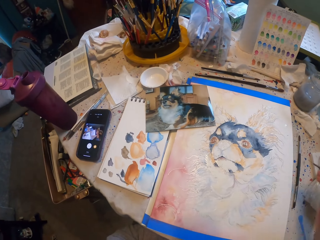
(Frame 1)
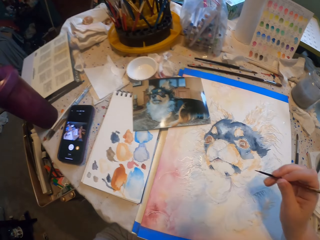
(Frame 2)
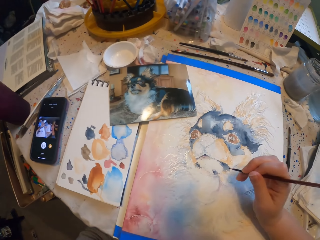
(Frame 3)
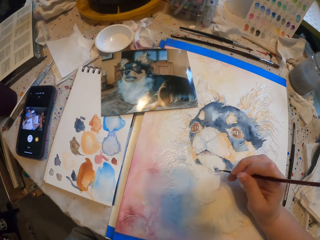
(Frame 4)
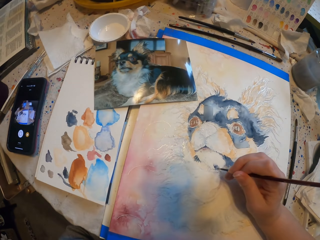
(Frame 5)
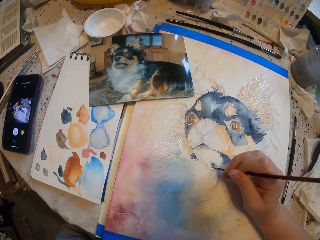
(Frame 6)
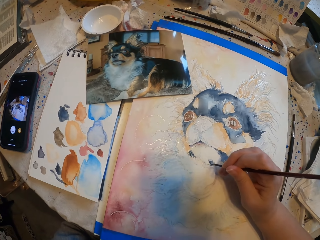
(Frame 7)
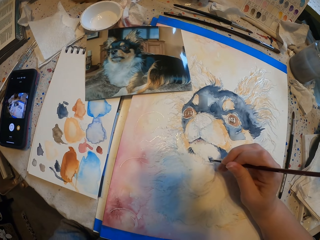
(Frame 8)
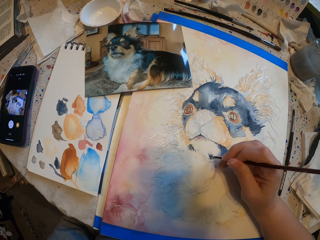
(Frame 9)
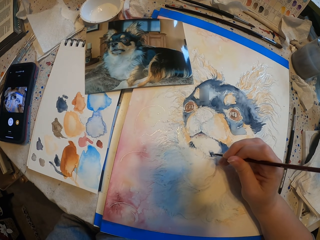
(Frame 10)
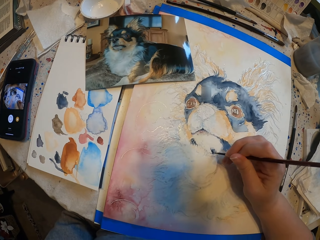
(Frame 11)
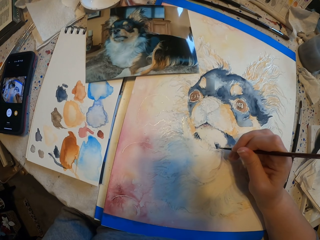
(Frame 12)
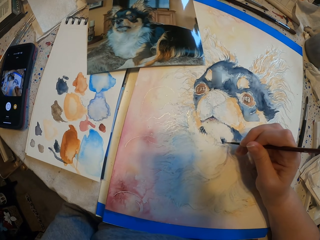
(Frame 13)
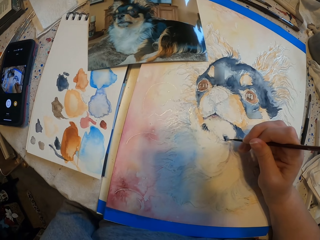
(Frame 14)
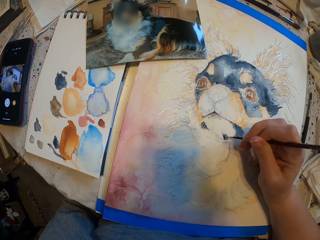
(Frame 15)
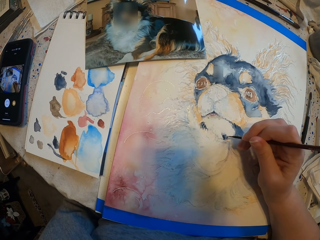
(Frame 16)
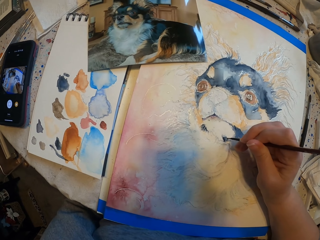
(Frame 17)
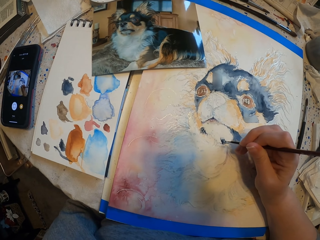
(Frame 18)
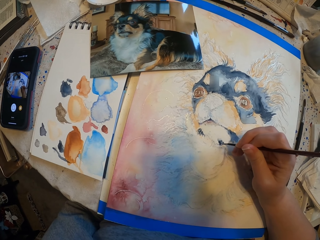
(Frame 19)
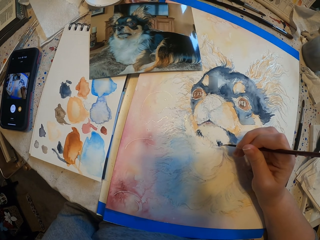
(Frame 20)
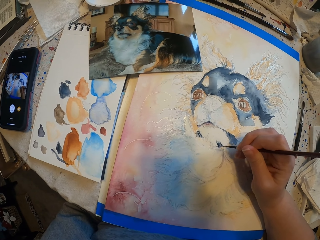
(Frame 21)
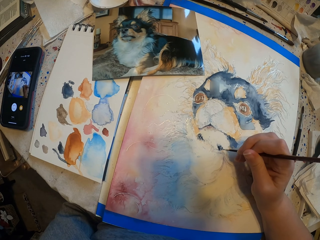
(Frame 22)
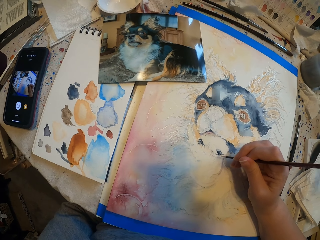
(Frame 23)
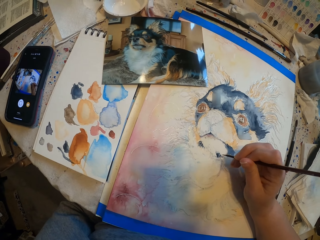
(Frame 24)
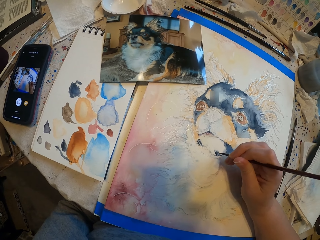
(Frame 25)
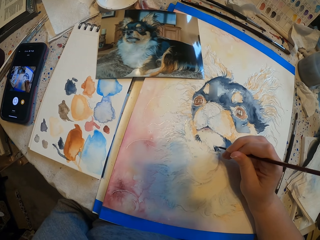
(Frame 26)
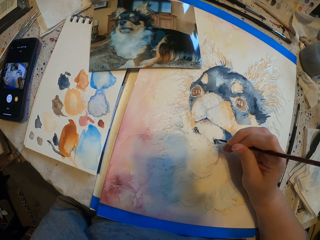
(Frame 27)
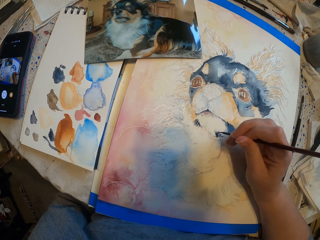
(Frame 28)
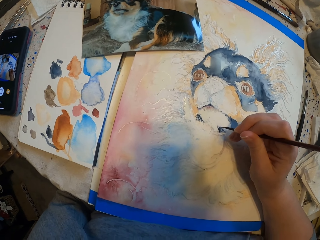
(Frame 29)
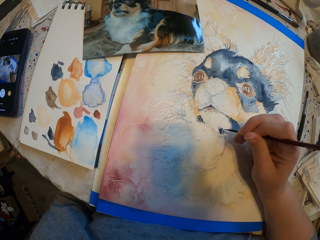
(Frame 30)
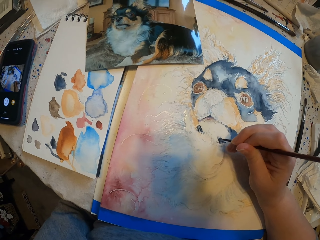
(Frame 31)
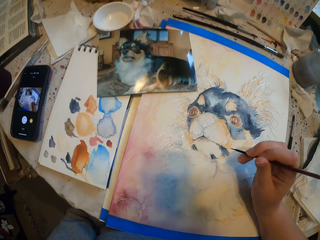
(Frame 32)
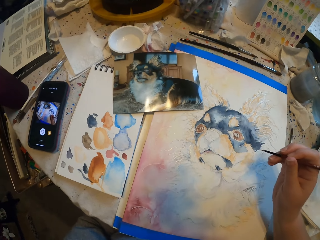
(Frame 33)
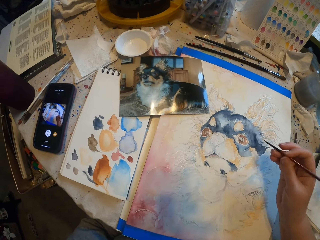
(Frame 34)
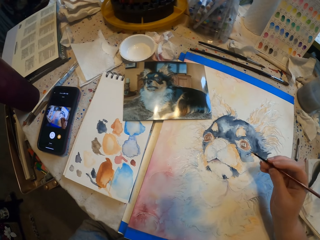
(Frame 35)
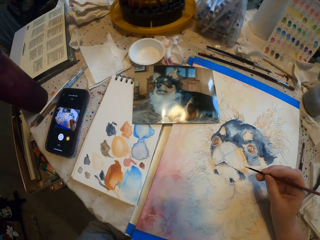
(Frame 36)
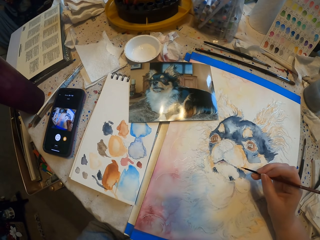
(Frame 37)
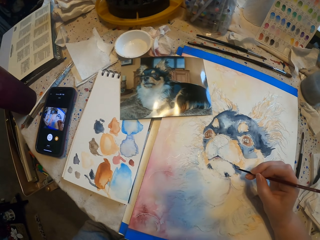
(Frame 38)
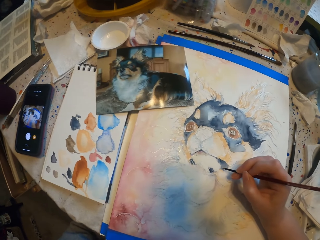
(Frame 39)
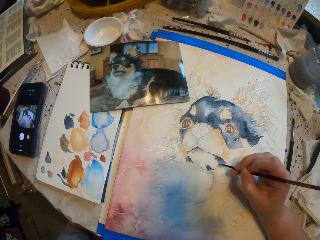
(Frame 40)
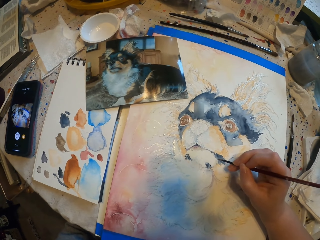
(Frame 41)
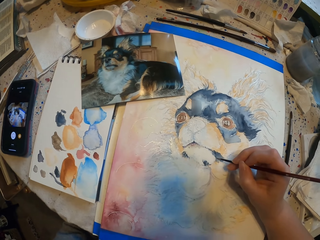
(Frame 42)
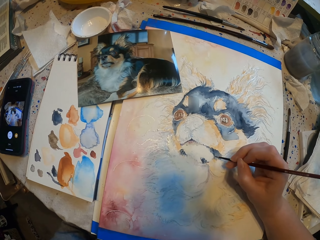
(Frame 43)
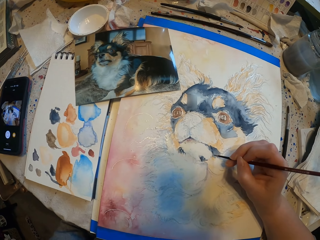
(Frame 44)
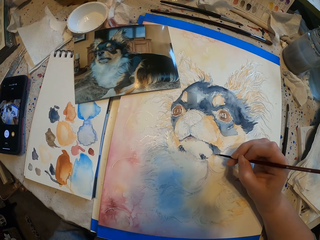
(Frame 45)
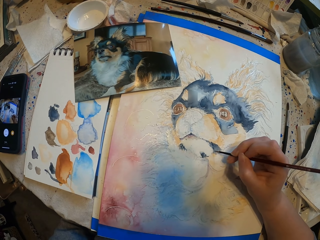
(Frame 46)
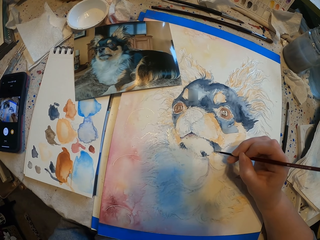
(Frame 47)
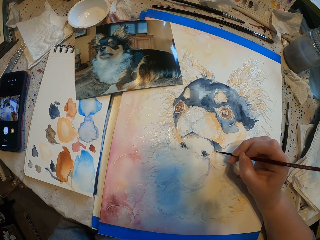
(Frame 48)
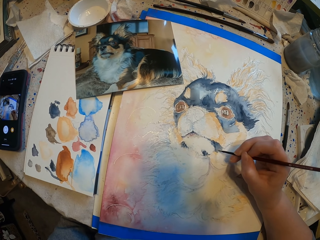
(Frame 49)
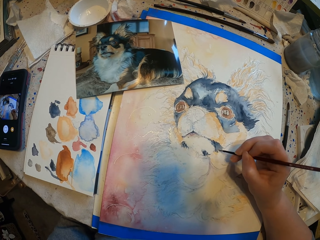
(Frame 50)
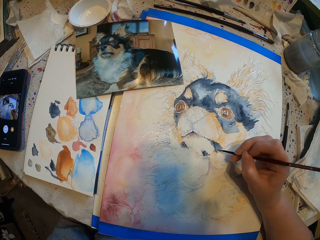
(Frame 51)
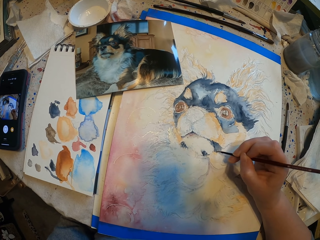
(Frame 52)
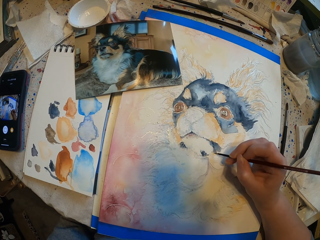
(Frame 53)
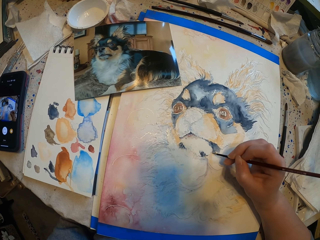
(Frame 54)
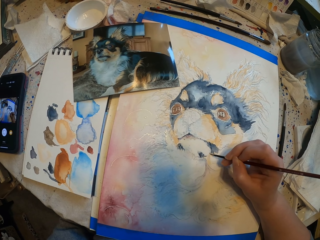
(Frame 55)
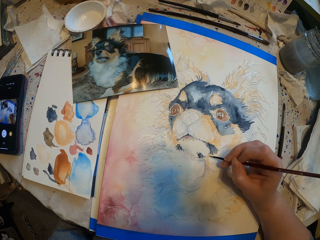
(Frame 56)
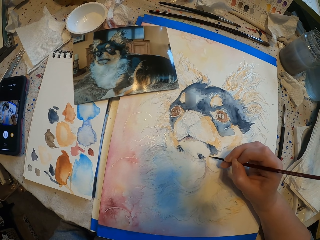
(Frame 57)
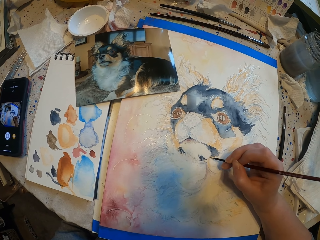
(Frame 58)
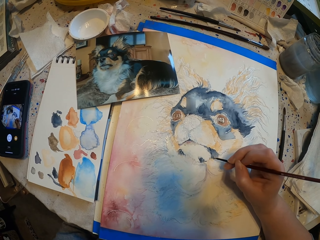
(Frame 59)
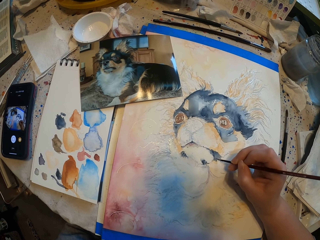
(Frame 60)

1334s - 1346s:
The camera wearer sketches a drawing with a paint brush.

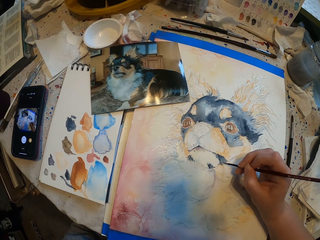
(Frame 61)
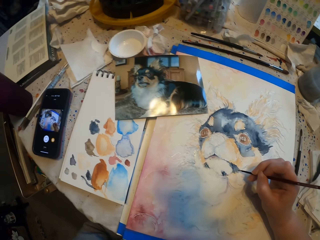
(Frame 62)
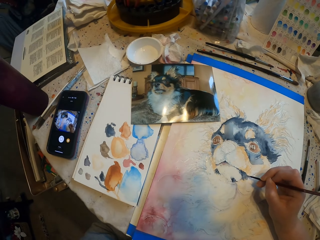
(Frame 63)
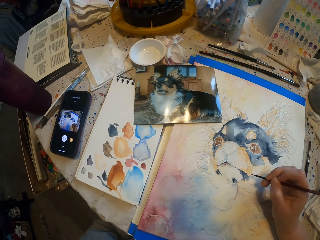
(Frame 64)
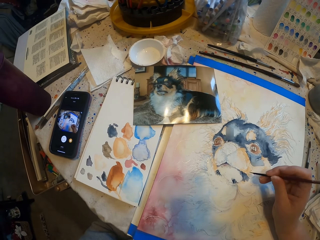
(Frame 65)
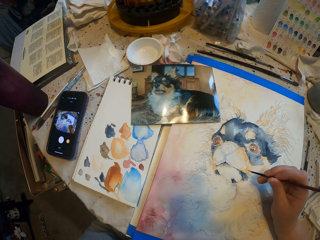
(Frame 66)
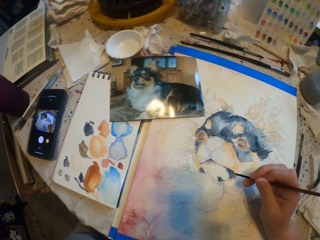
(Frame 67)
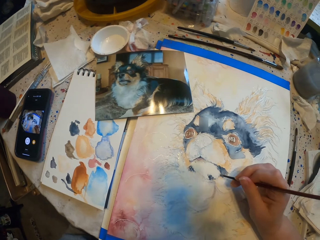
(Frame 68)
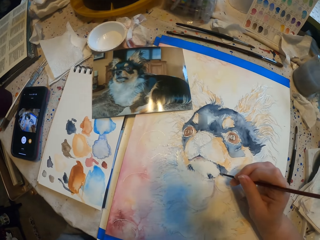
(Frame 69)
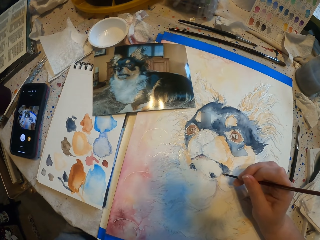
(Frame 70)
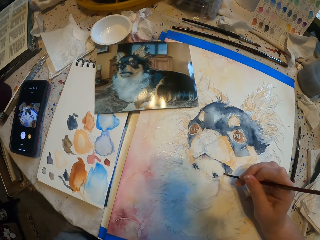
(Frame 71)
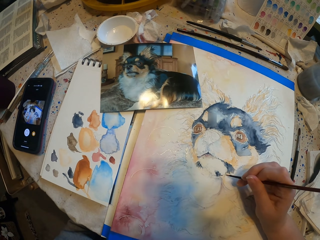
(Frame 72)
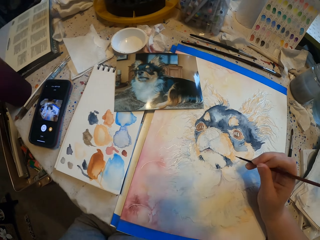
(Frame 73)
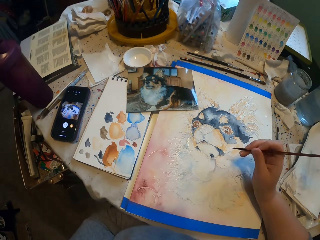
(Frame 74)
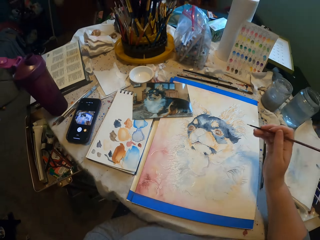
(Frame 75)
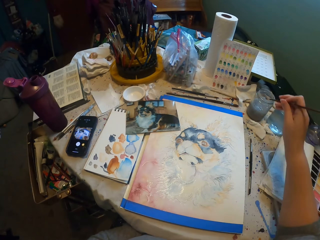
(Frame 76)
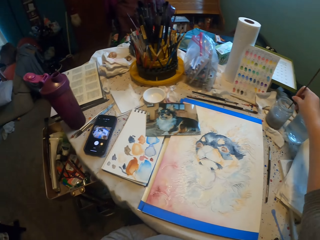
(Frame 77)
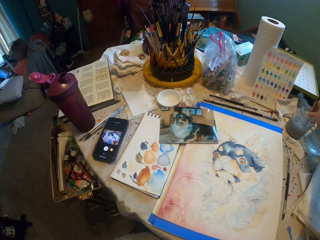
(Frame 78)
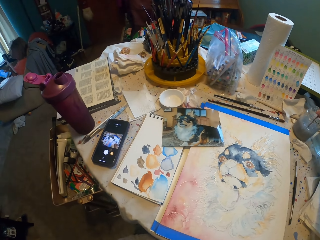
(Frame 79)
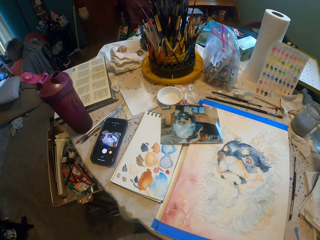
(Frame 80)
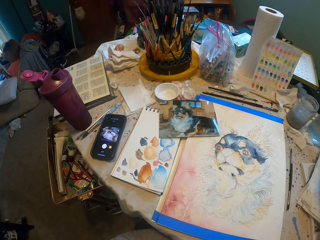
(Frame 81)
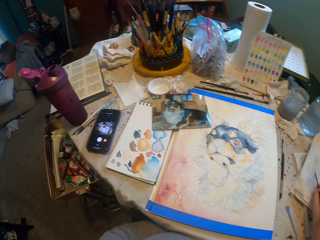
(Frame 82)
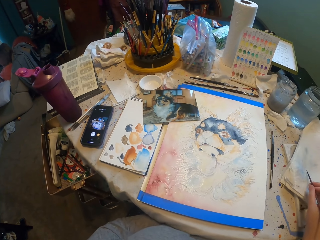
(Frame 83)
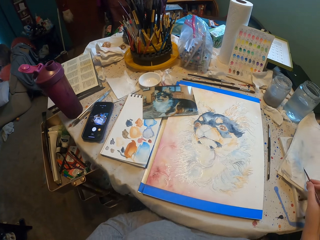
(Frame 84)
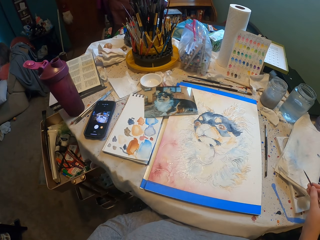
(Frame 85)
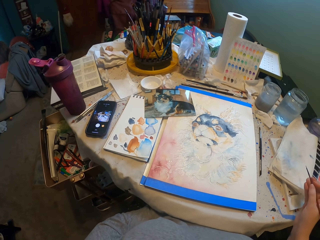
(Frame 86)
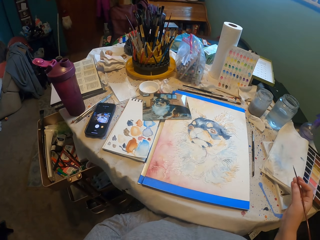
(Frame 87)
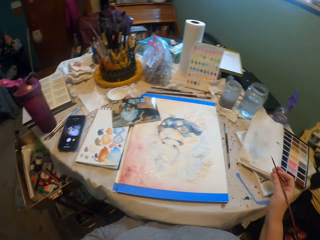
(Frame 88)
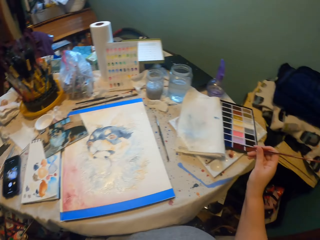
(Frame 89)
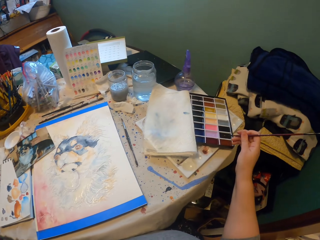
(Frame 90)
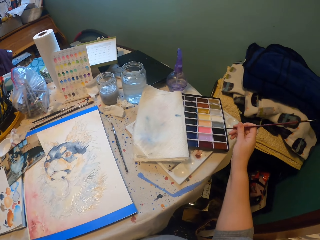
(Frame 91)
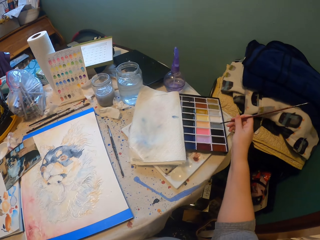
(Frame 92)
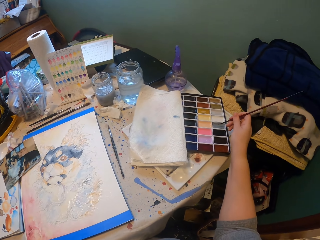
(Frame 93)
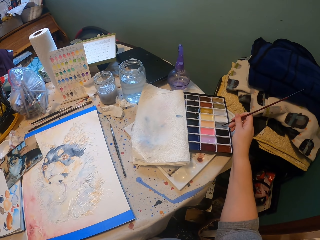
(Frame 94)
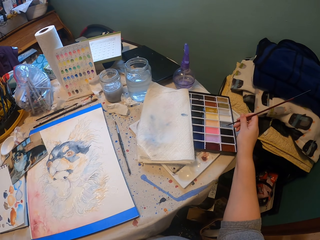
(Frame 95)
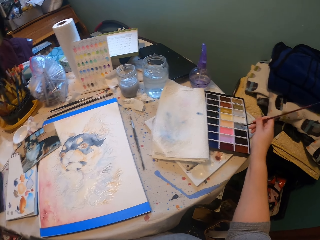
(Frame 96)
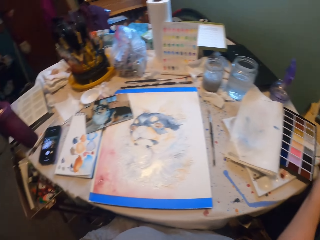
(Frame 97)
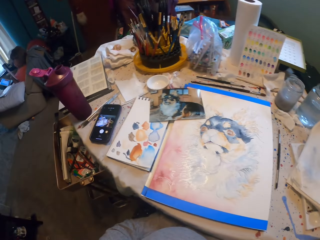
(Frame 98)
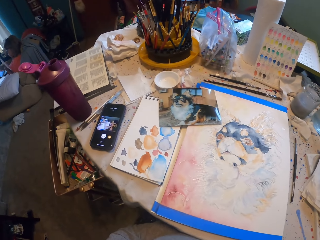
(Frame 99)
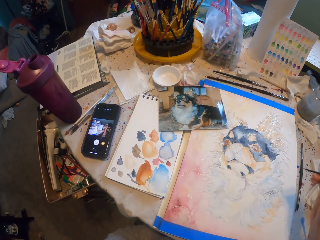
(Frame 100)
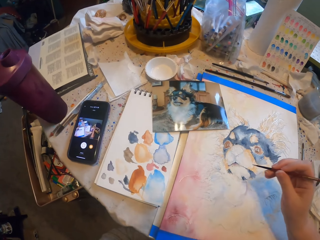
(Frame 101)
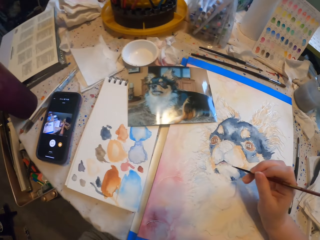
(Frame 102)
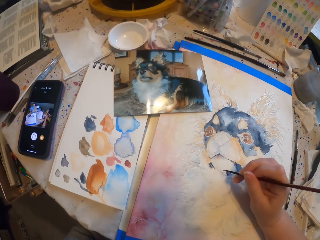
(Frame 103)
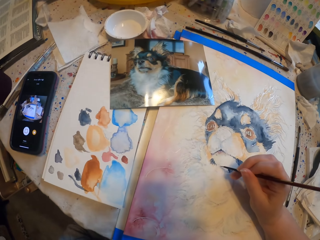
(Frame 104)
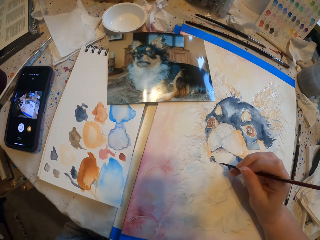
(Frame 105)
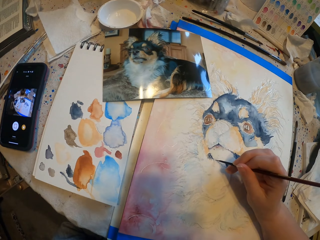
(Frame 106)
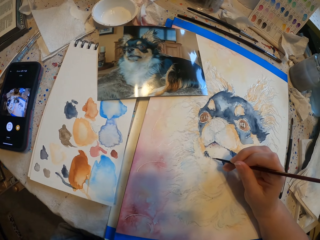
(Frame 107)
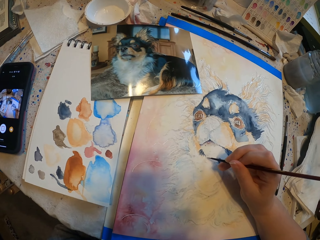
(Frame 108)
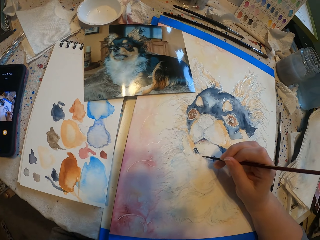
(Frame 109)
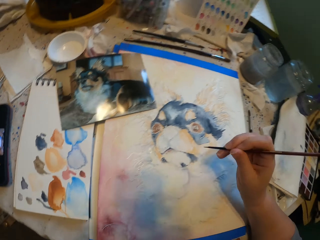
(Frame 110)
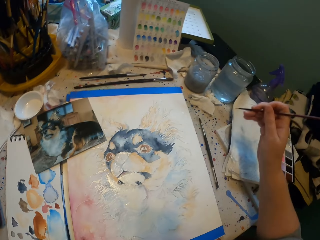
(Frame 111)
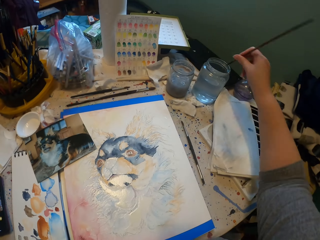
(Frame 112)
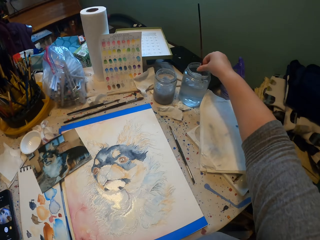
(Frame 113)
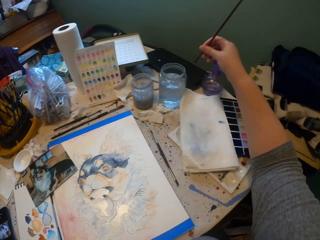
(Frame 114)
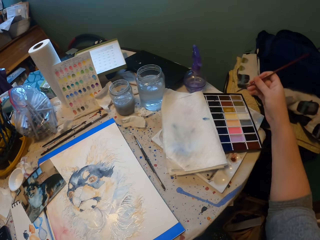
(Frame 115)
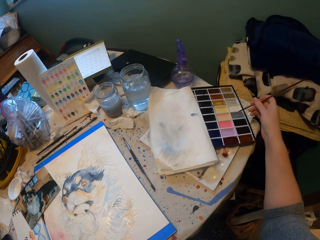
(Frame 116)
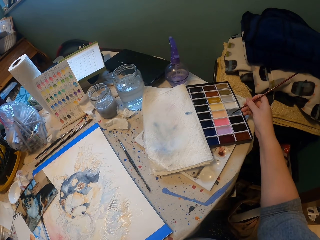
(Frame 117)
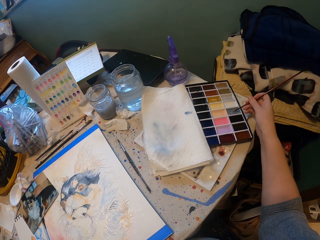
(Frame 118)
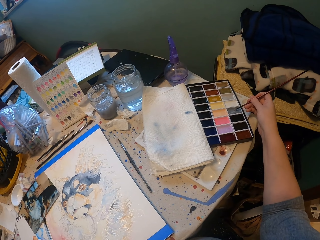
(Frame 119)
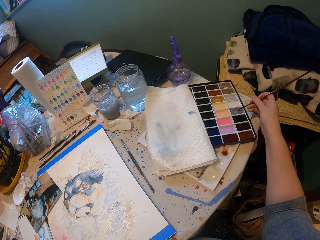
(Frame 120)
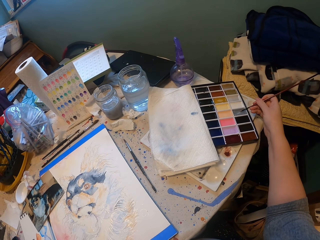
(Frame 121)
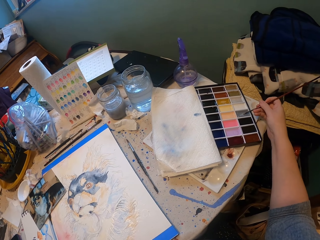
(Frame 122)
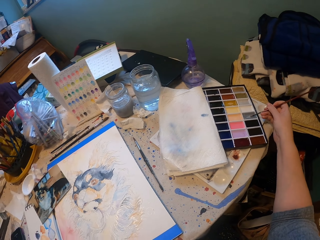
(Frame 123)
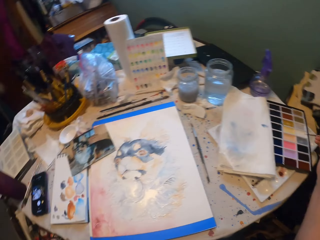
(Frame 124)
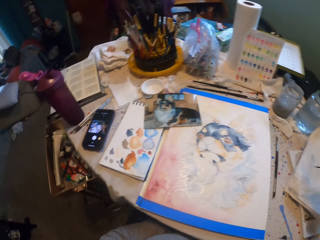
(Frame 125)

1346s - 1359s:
The camera wearer dips a paint brush in water. They wipe the paint brush on the book. They place the paint brush on paint. They dip the paint brush on colour. They sketch a drawing with the paint brush. They start to paint. They dip the paint brush in the water. They place the paint brush on the paint and dip the paint brush on the colour.
